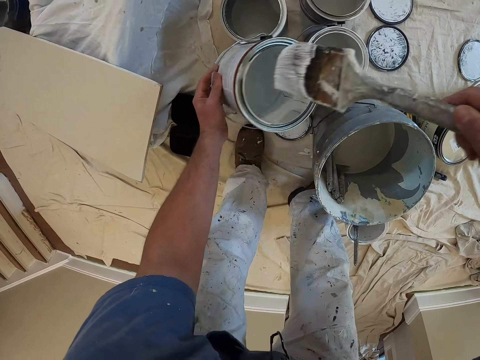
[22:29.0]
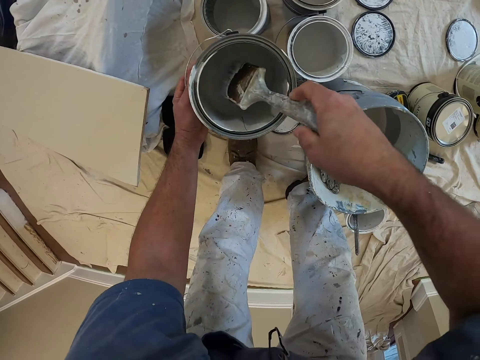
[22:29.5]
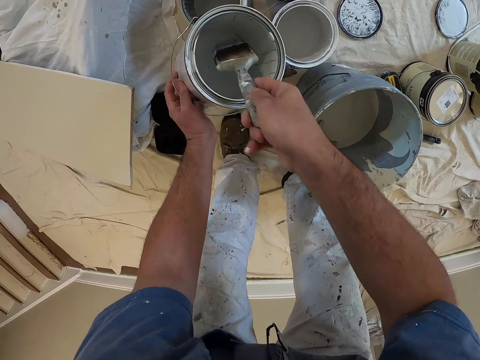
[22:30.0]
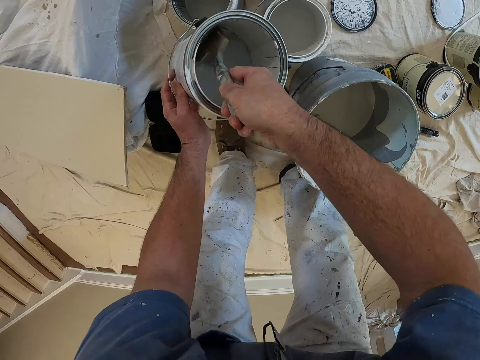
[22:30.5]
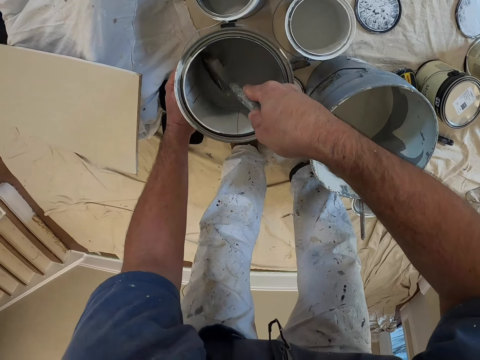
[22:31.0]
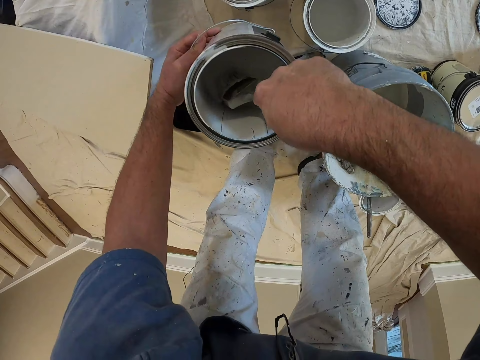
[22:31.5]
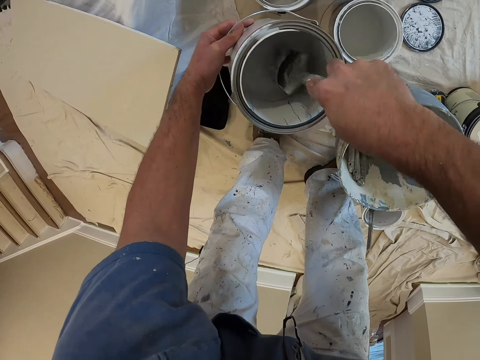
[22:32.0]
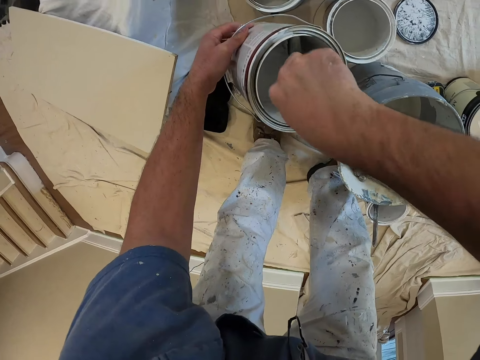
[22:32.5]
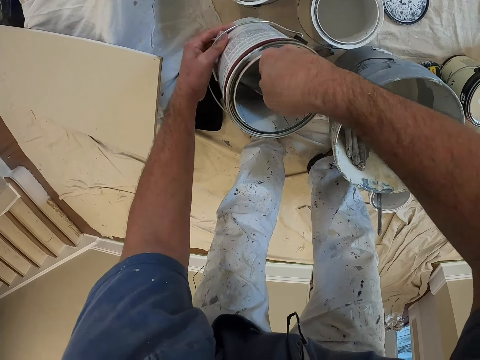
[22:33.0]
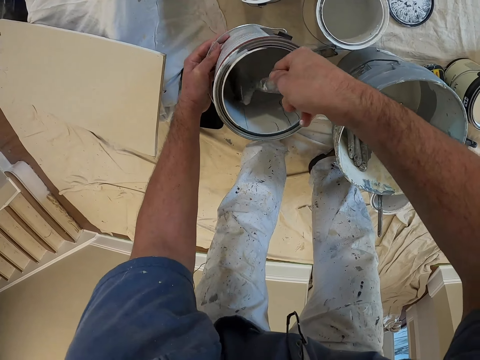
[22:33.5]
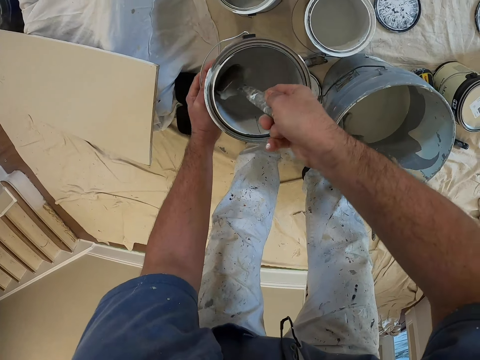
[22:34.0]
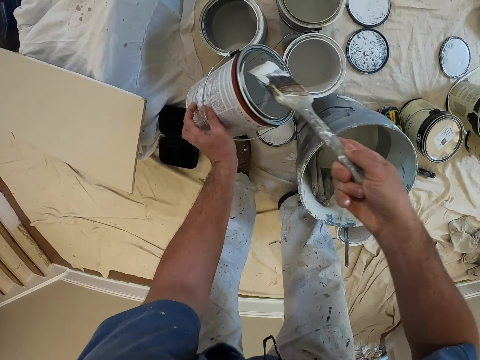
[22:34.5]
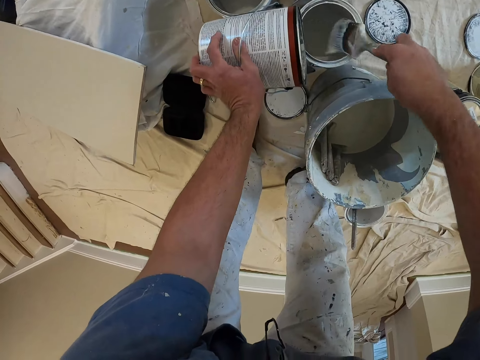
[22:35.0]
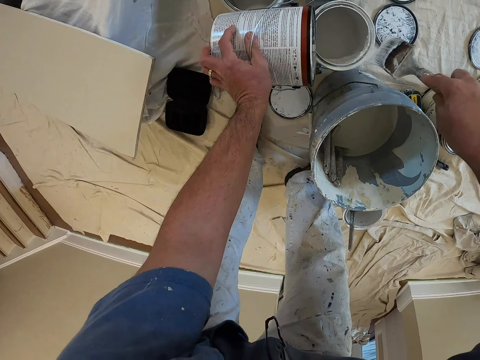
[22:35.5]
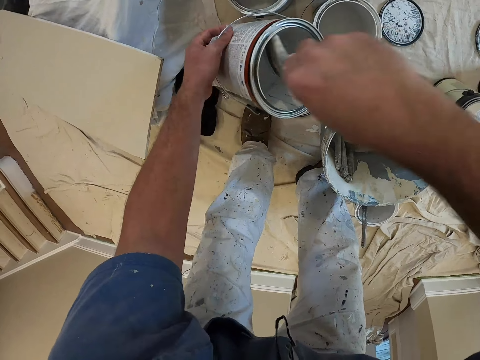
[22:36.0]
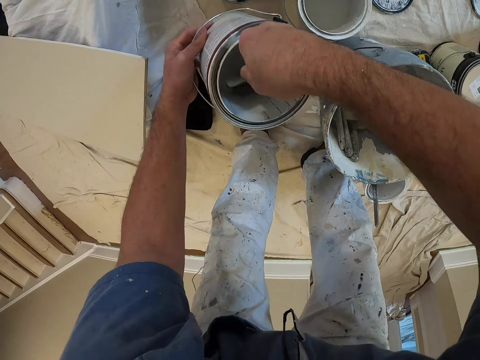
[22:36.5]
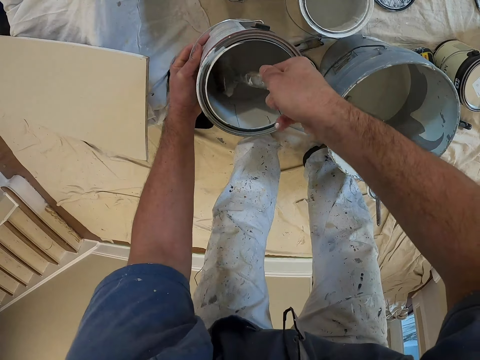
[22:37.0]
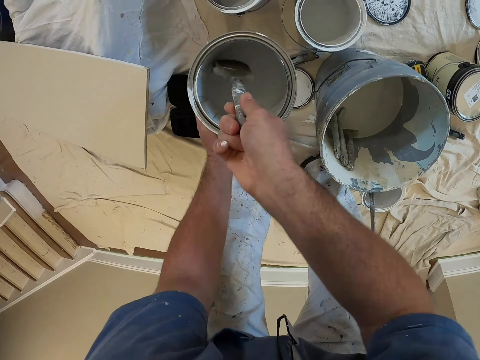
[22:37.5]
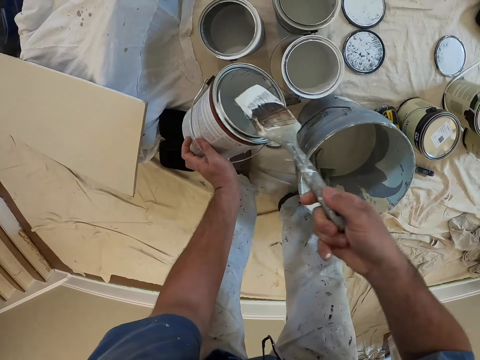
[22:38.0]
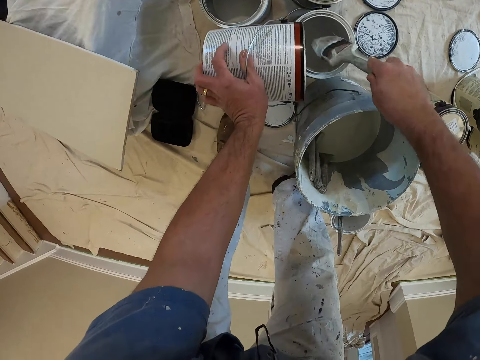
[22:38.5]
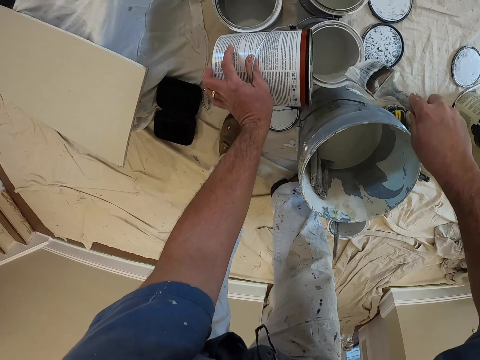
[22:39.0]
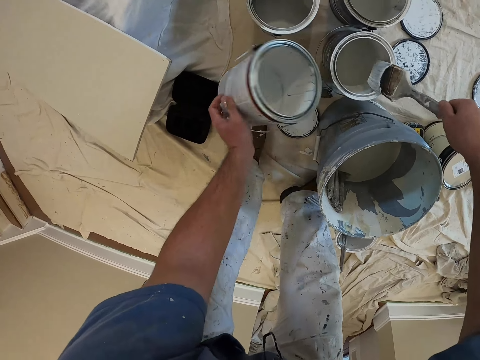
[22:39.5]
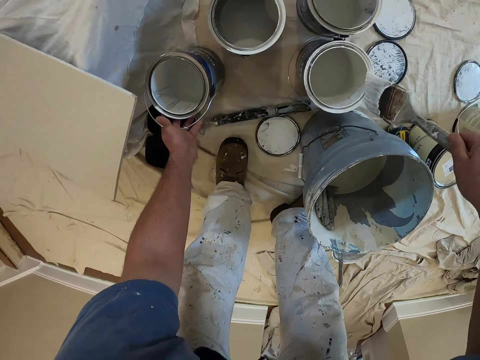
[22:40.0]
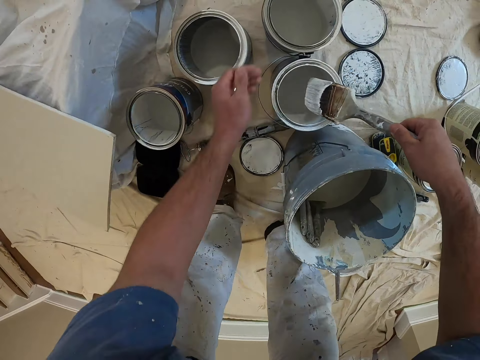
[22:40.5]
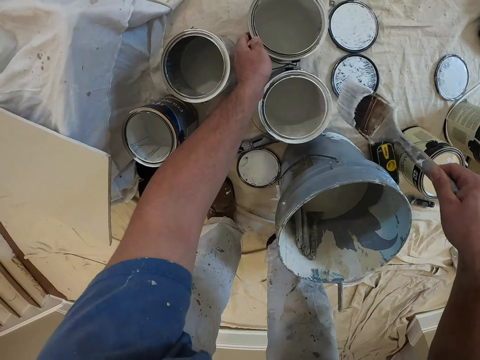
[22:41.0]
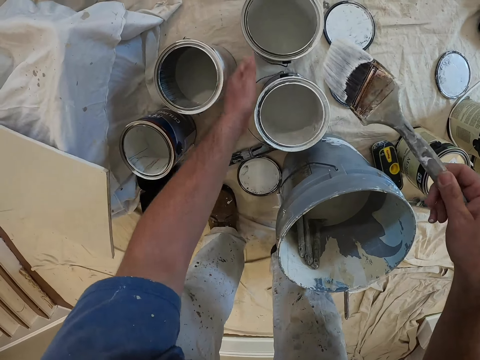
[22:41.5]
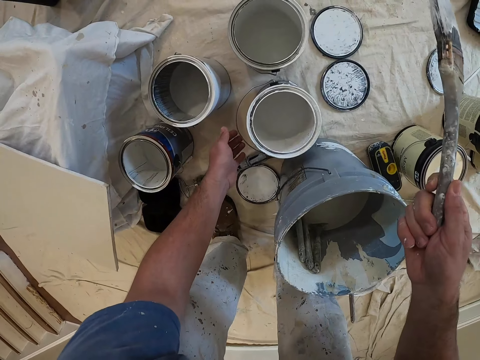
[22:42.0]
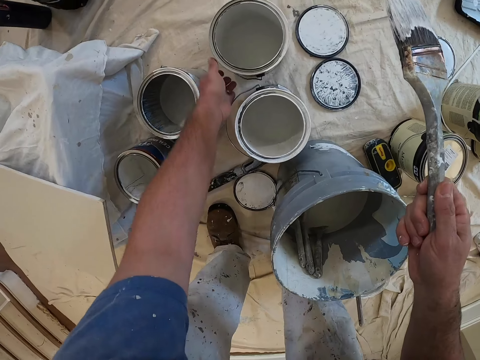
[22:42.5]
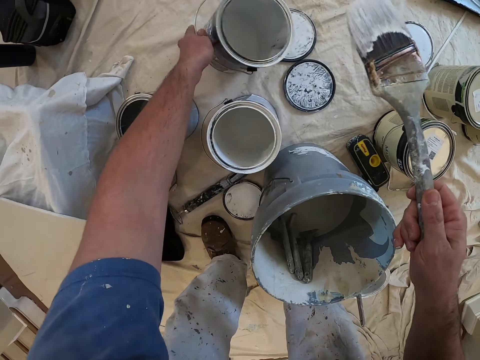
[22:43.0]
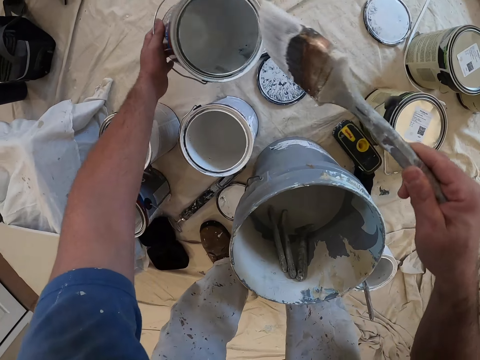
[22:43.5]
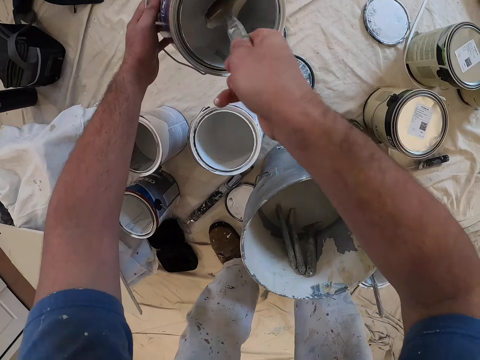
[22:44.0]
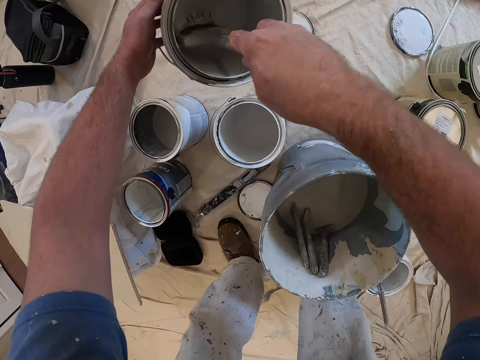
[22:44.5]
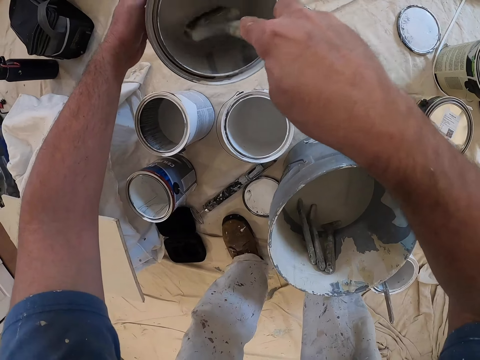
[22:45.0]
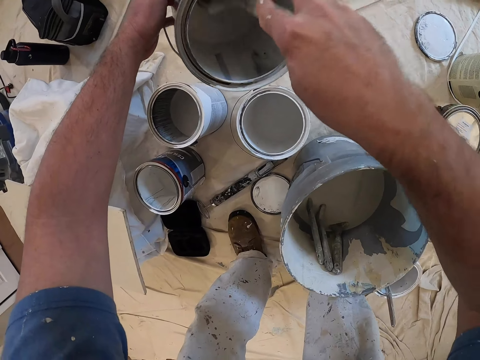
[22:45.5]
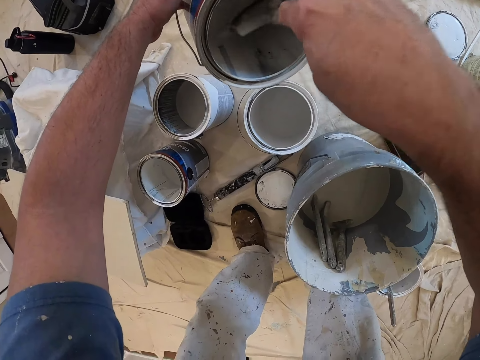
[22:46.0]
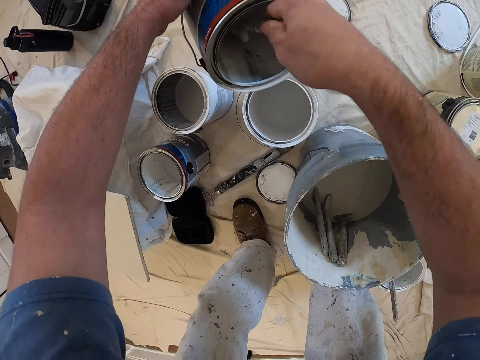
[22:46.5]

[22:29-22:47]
The camera wearer dips the paint brush in the can of paint. He stirs the paint in the can with the paint brush. He removes the paint brush from the can of paint. He wipes the bristles on the edge of the can of paint. He dips the paint brush in the can of paint. He stirs the paint in the can with the paint brush. He removes the paint brush from the can of paint. He wipes the bristles on the edge of the can of paint. He places the can of paint in his left hand on the canvas. He wipes the bristles on the edge of the can of paint. He picks up another can of paint from the ground with his left hand. He dips the paint brush in the can of paint. He stirs the paint in the can with the paint brush.

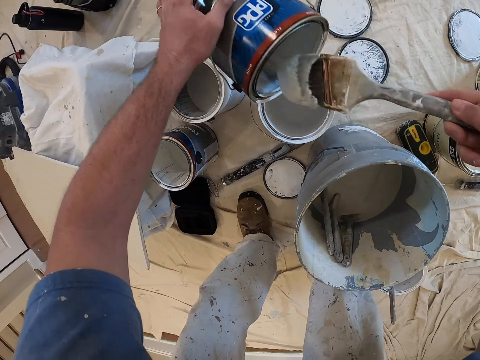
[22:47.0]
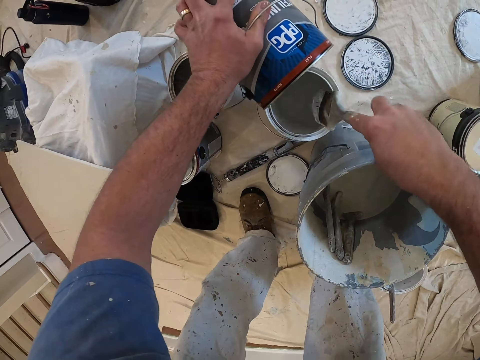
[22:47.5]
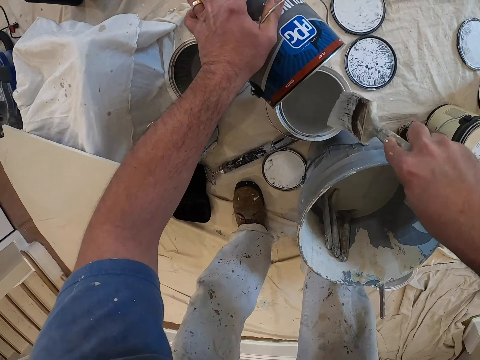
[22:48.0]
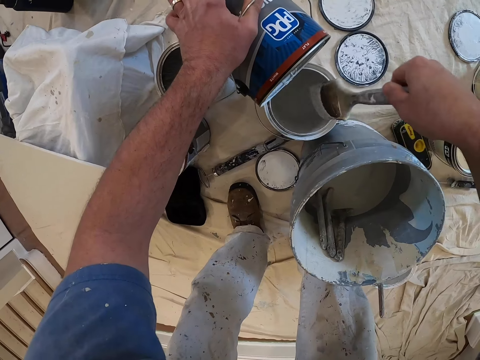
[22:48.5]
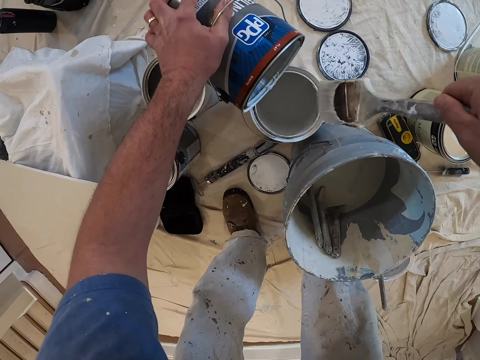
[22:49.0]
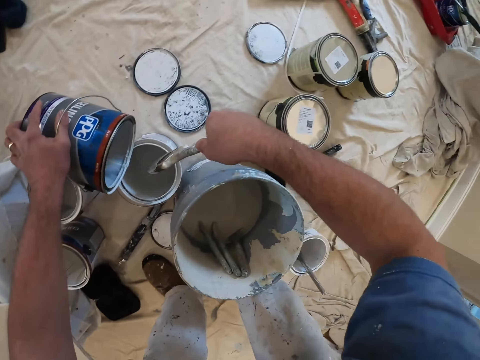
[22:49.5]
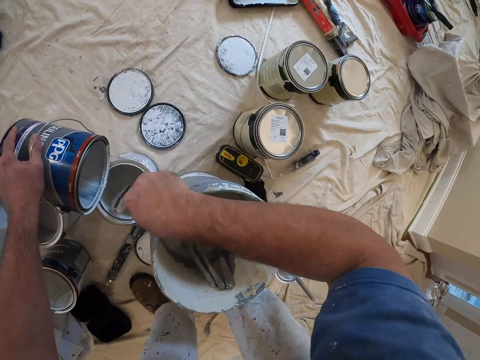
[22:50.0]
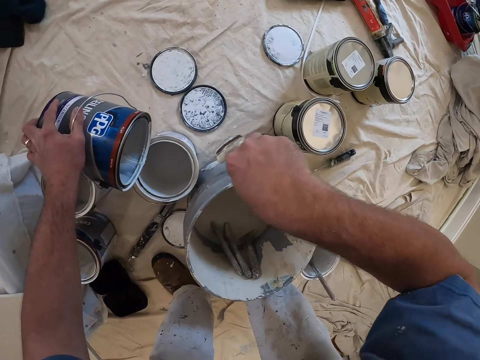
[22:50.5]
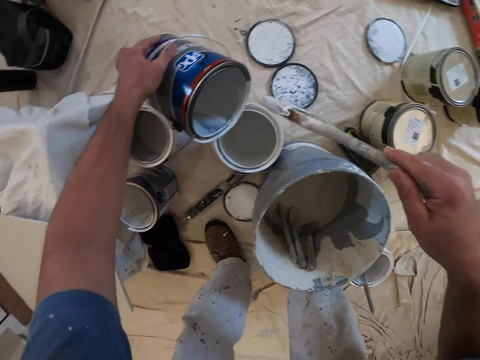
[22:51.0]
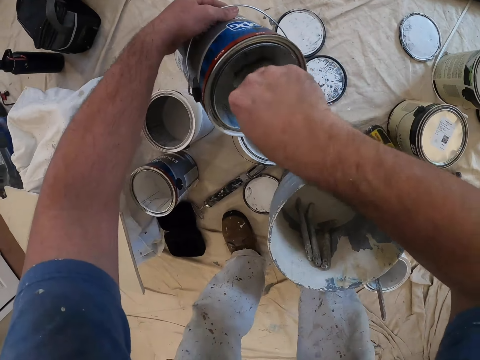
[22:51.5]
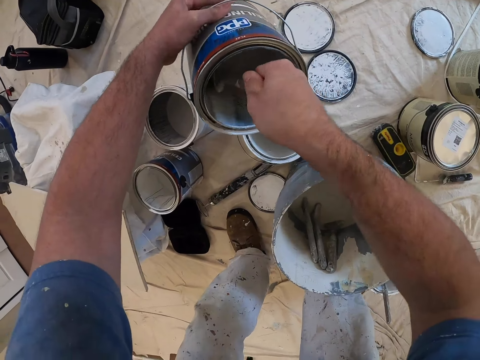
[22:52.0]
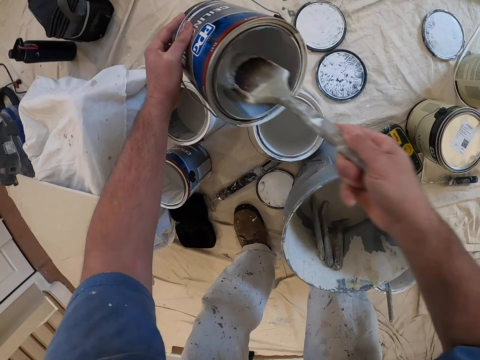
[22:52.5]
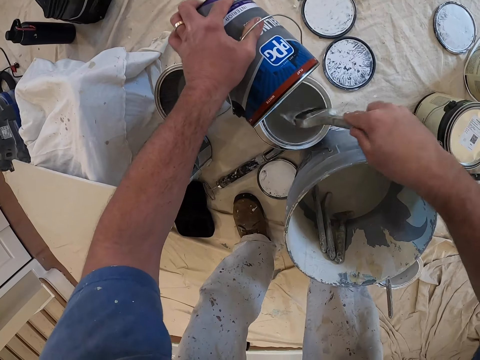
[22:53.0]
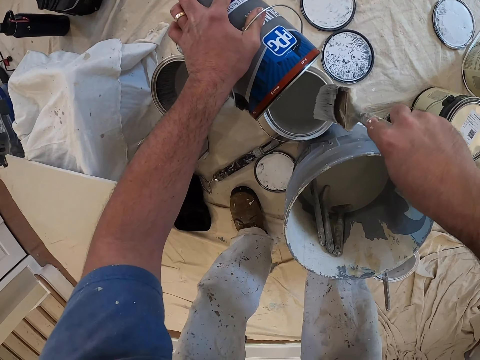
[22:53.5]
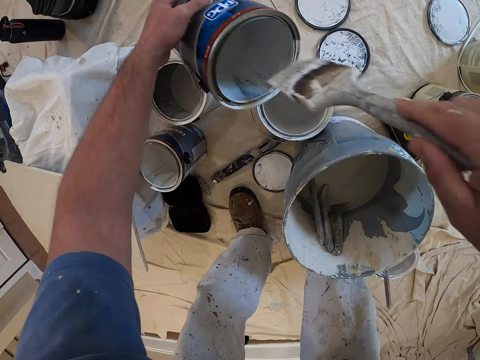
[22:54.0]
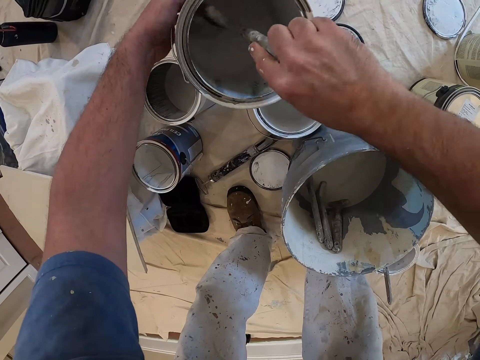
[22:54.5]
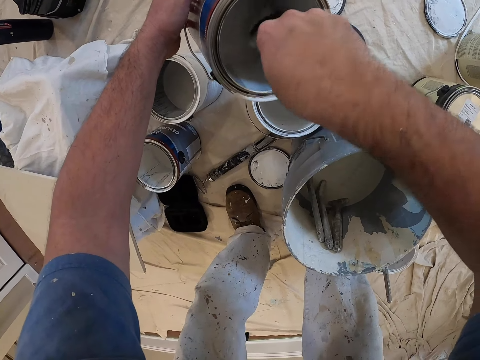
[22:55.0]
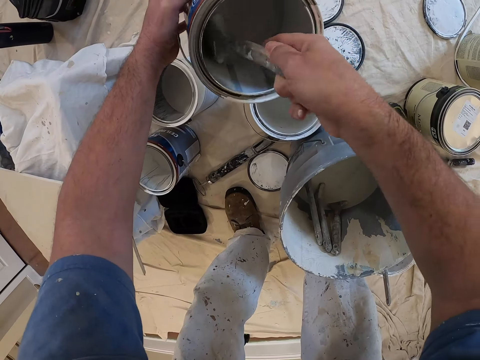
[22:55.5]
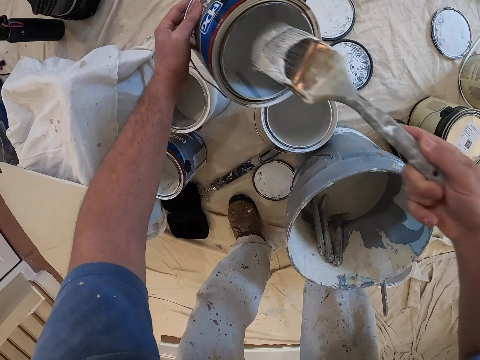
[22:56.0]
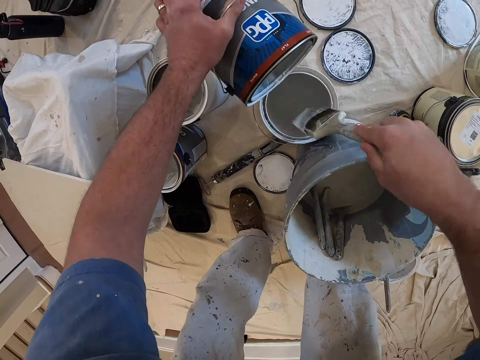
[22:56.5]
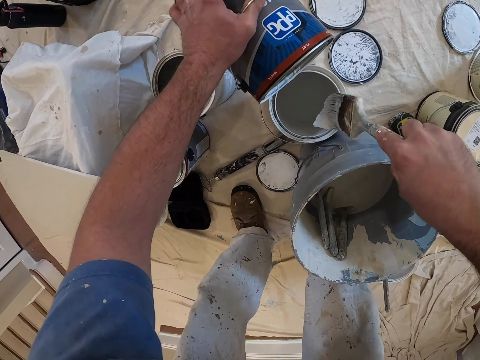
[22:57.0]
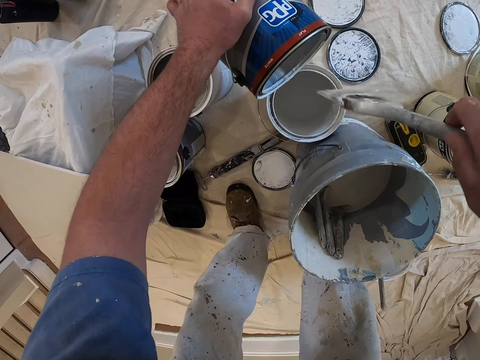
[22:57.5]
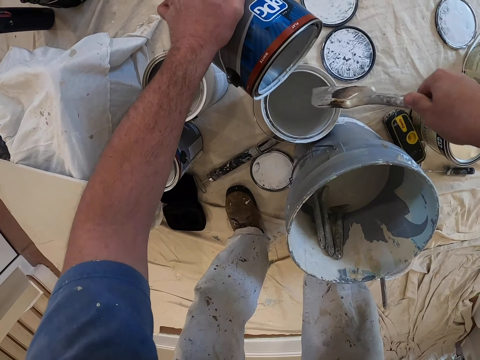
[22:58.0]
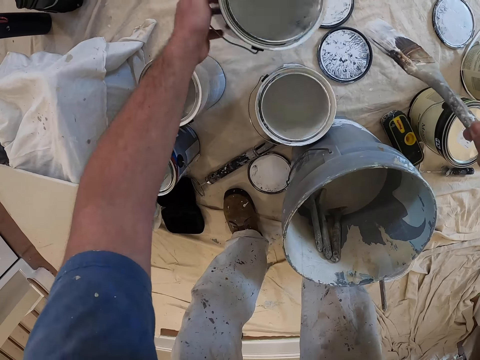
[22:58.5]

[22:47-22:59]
The camera wearer rubs the brush on a container. They put paint in the small can with the brush. They collect paint from the paint can with the brush. They put paint in the small can with the brush. They rub the brush on the container. They collect paint from the paint can with the brush. They put paint in the small can with the brush. They rub the brush on the container.
